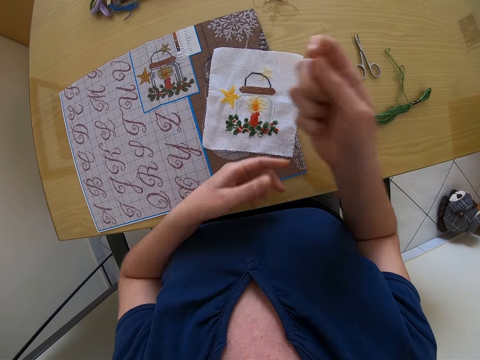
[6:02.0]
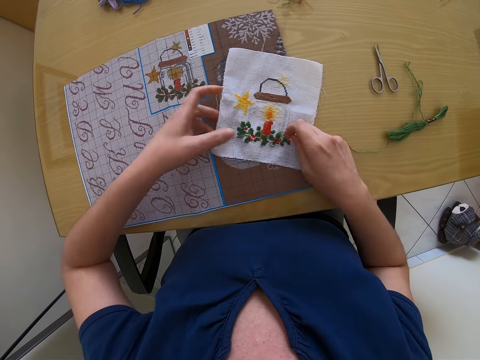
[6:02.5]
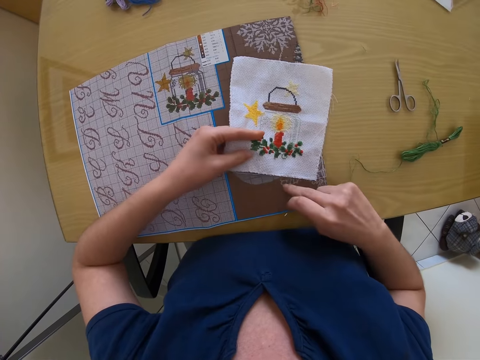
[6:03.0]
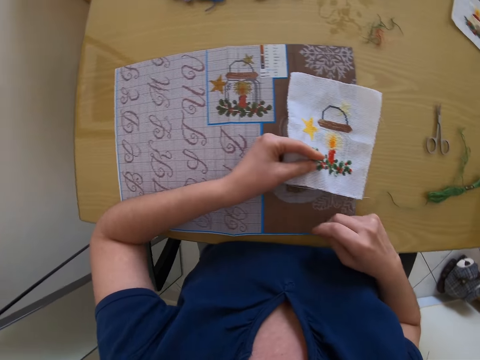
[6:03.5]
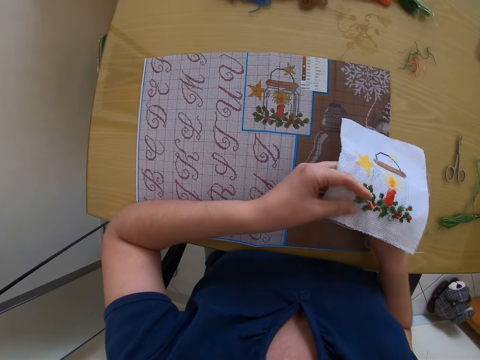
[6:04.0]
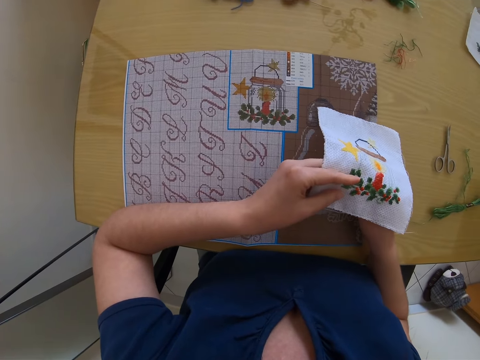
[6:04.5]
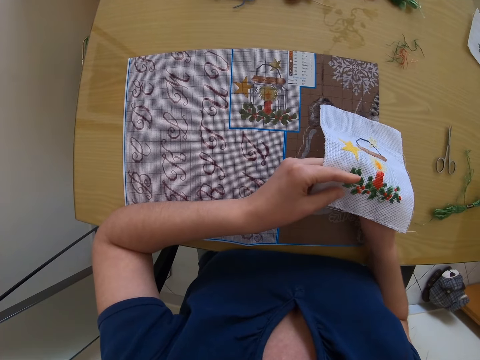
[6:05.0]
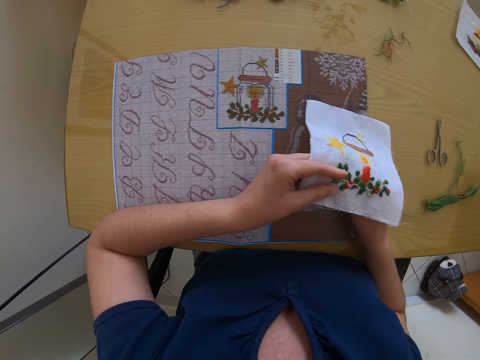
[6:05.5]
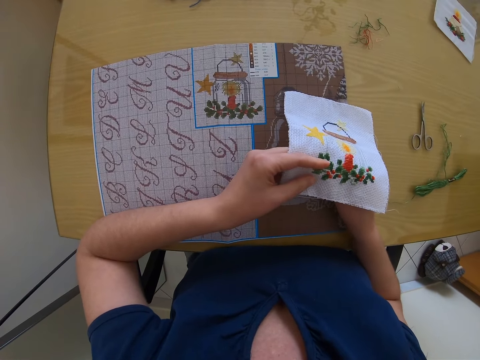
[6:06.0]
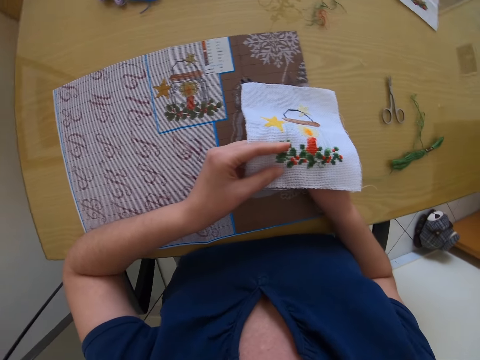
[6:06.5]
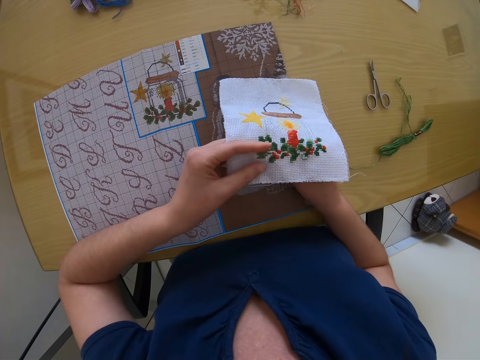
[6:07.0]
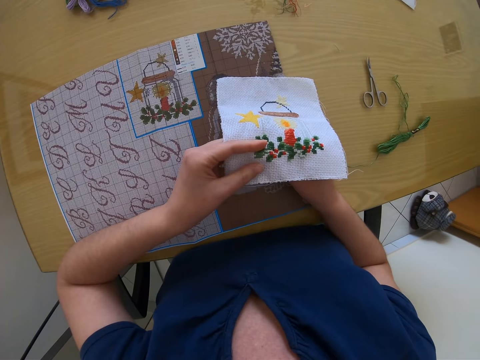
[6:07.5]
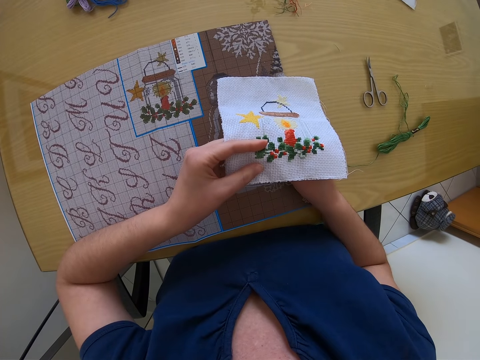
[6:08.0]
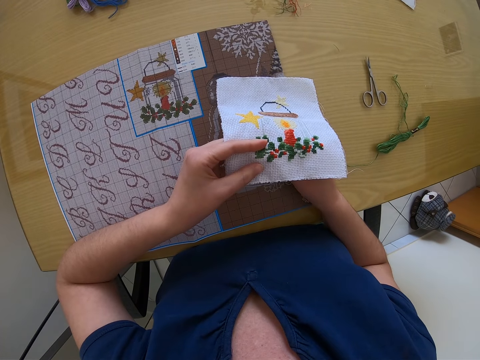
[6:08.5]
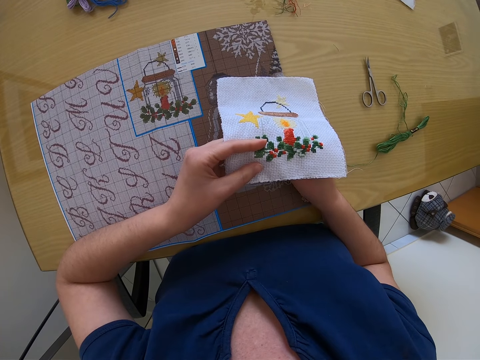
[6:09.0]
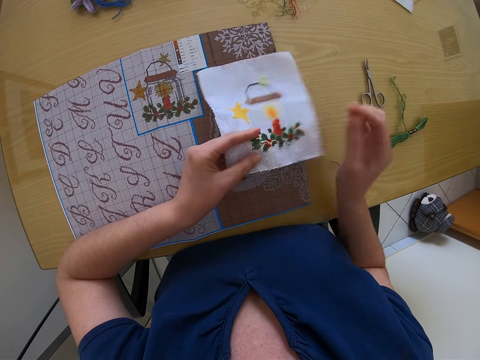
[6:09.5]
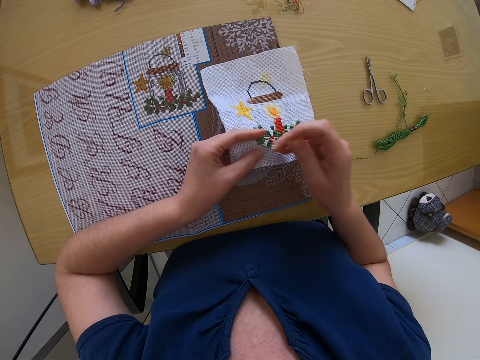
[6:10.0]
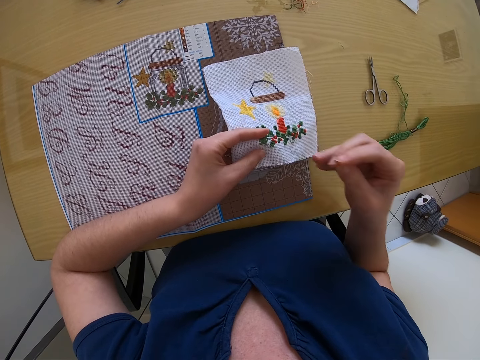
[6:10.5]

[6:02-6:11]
The camera wearer picks the cloth on the table. They stitch a design on the fabric with both hands.

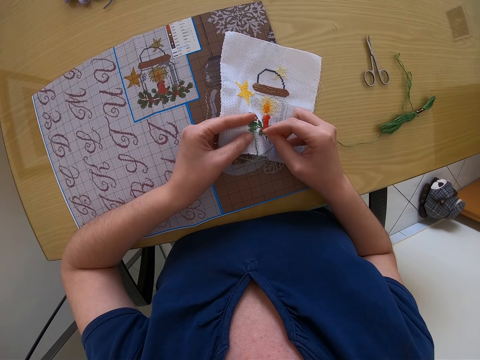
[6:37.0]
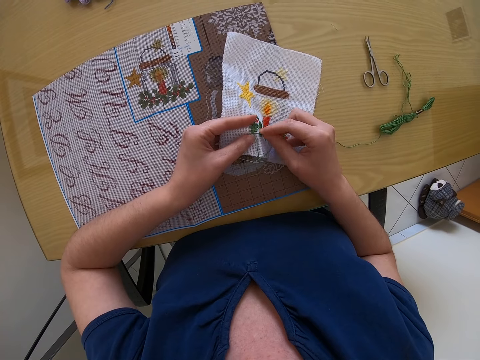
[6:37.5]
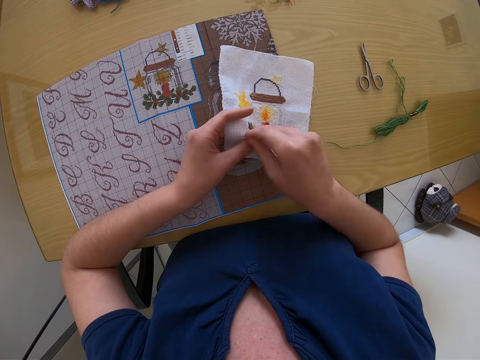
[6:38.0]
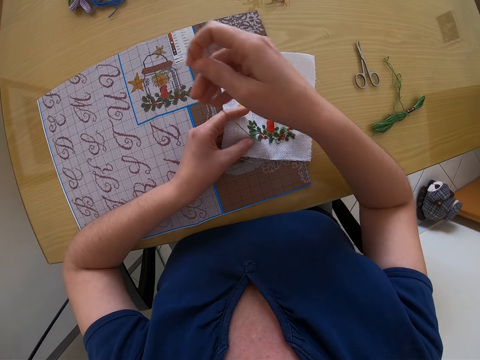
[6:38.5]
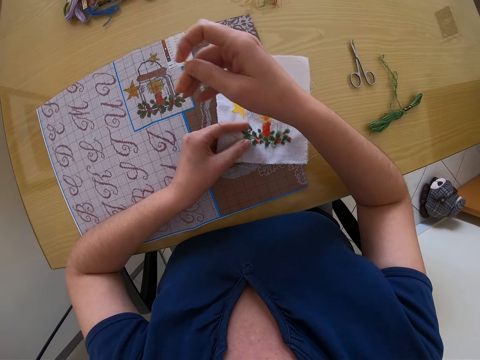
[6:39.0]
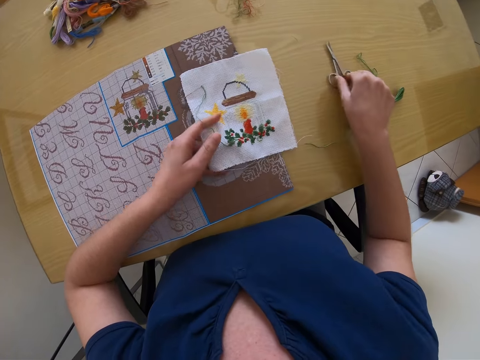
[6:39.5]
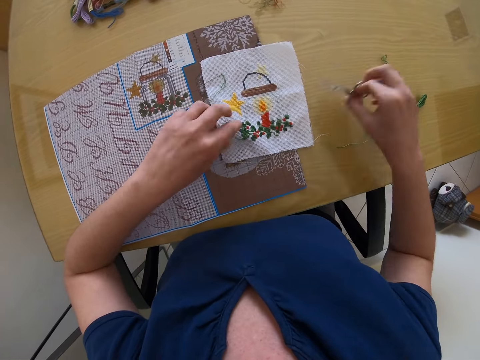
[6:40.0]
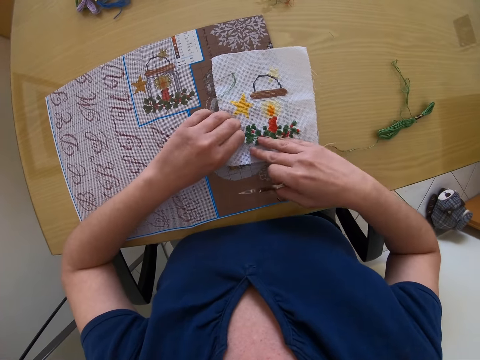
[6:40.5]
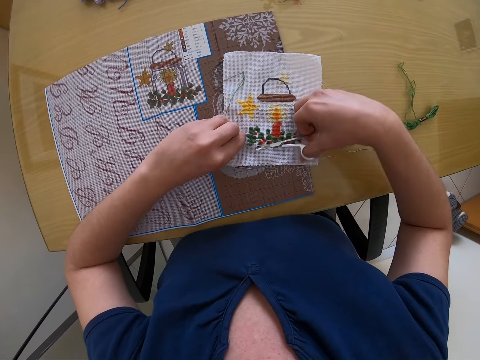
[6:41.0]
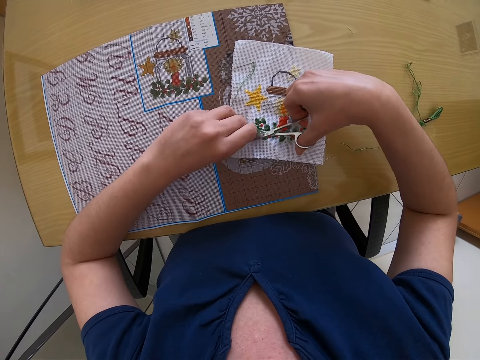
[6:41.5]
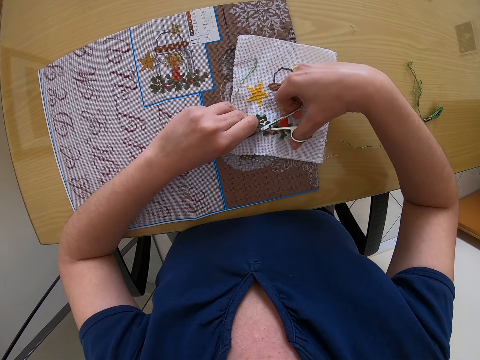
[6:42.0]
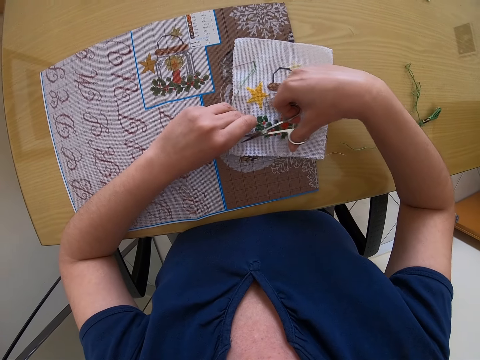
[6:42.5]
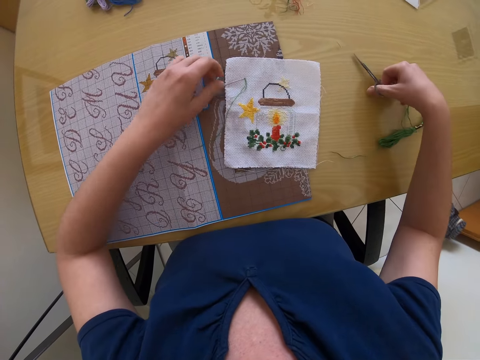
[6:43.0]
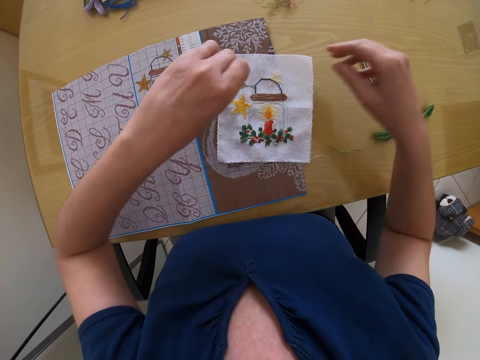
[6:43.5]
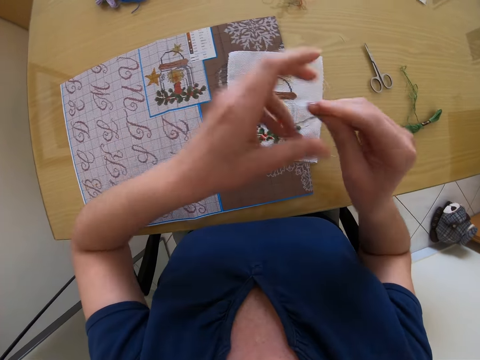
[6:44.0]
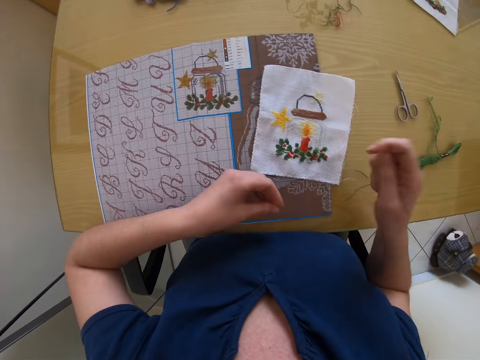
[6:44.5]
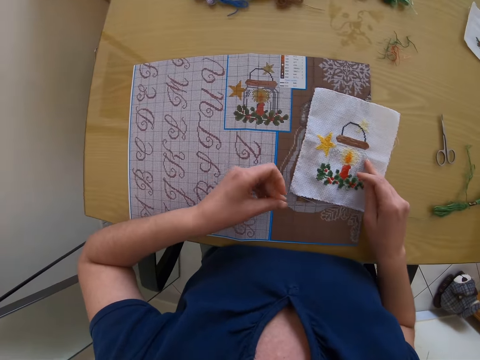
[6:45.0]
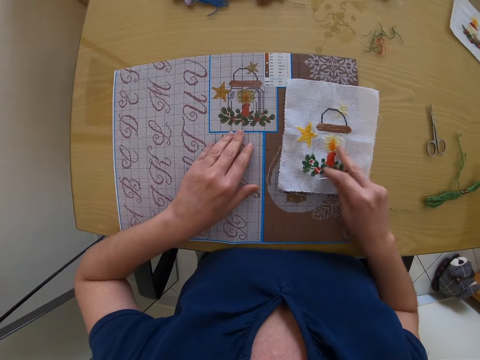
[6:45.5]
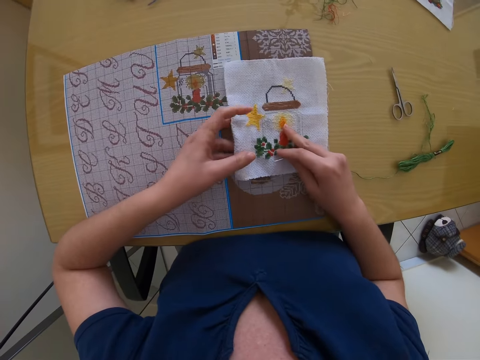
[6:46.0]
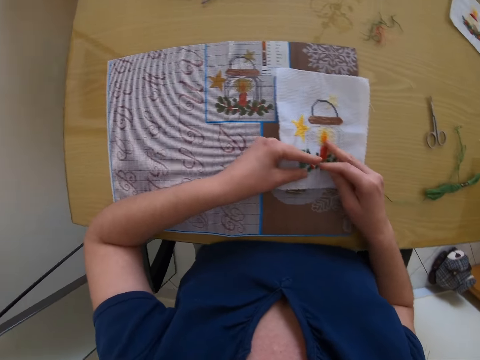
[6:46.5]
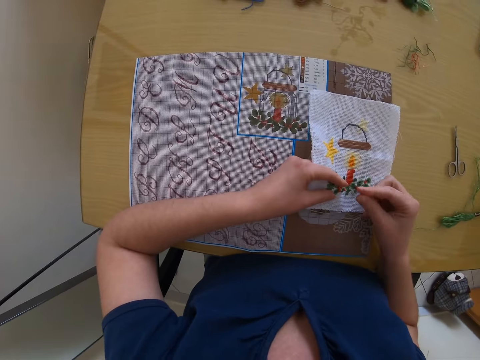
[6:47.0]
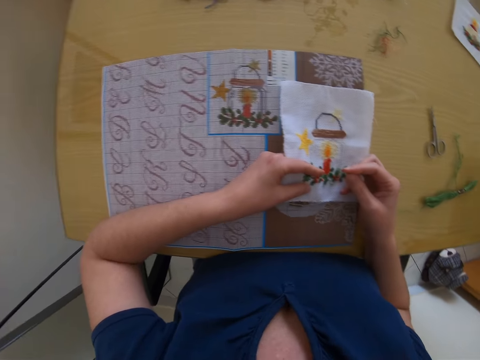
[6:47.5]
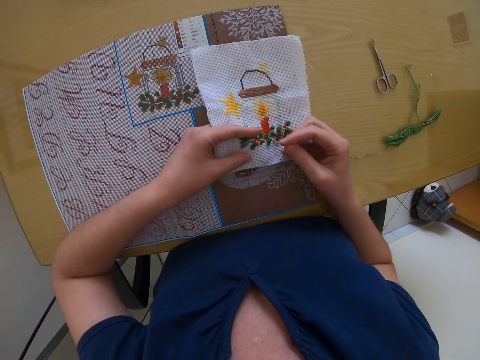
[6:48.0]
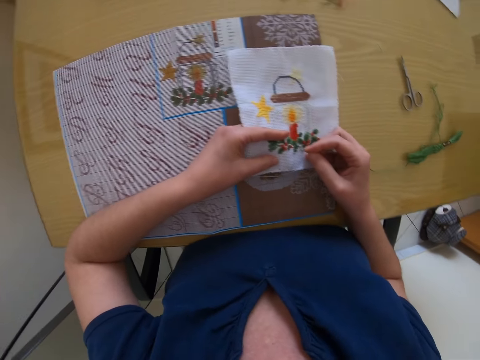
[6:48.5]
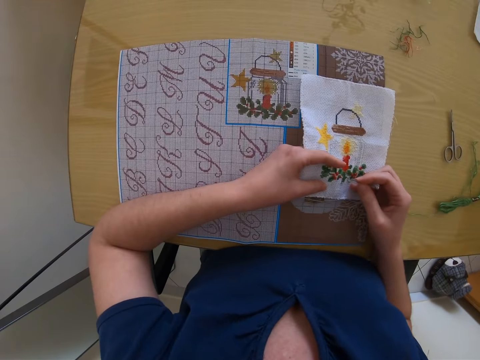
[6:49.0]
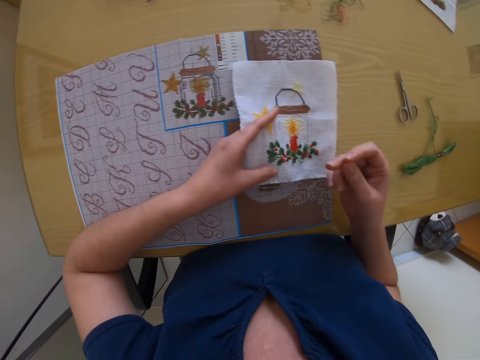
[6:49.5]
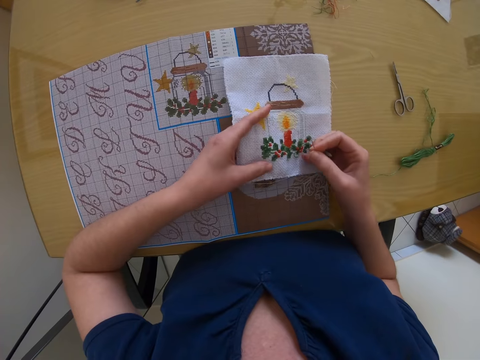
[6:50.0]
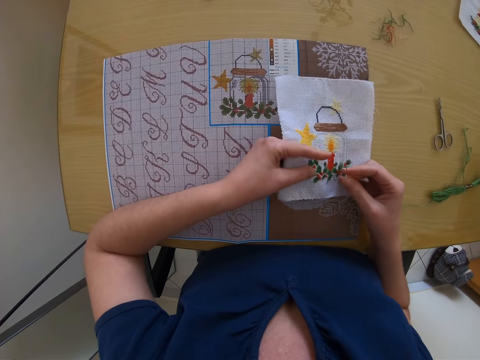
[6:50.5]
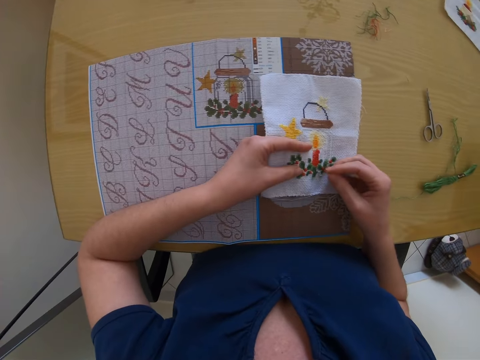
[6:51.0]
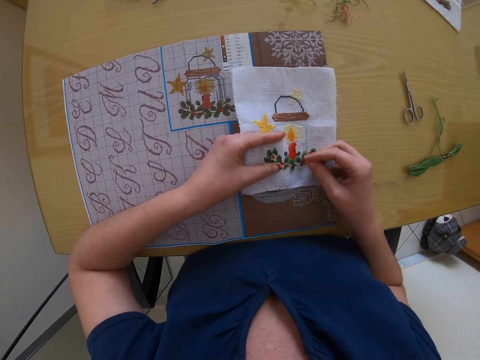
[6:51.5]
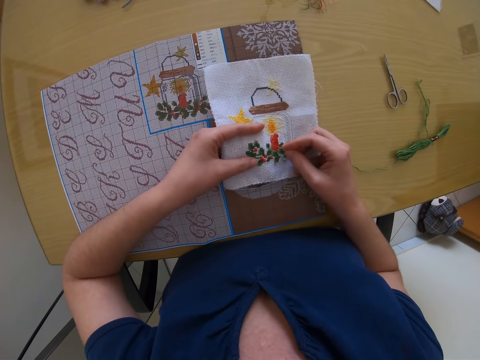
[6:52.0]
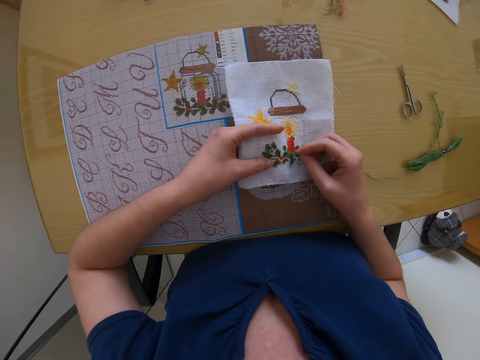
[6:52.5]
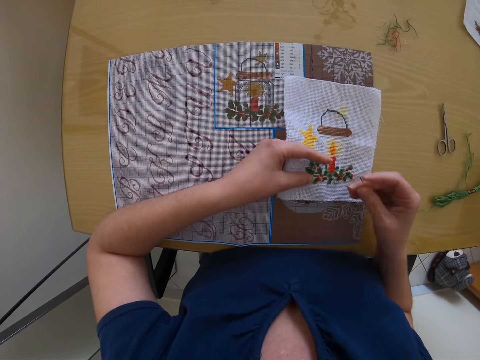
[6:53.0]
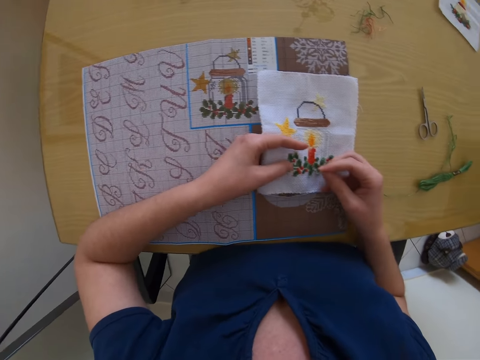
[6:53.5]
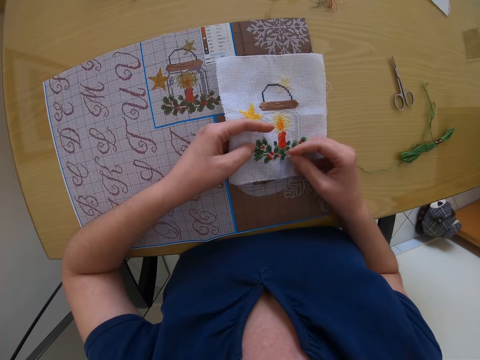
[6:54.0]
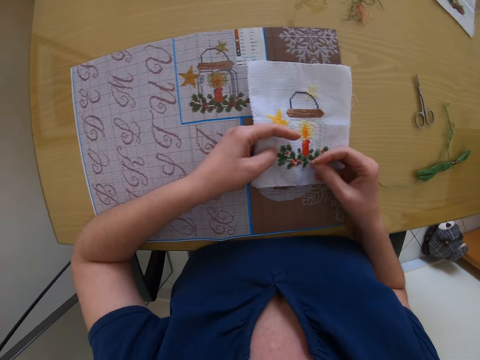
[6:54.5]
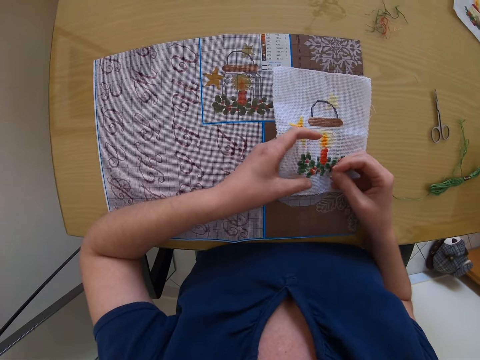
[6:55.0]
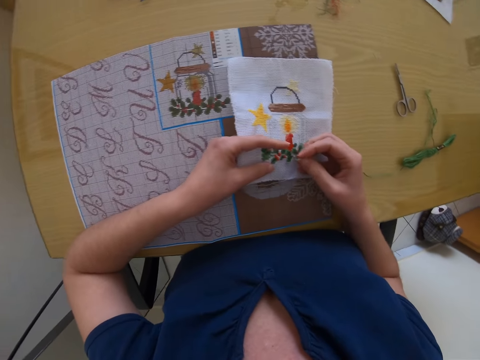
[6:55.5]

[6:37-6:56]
The camera wearer places the fabric in her left hand on the table. She drops the needle on the fabric with her right hand. She picks the scissors on the table with her right hand. She cuts the thread from the fabric with her right hand. She drops the scissors on the table with her right hand. She picks the needle on the fabric with her left hand. She passes the needle from her left hand to her right hand. She moves the cloth. She holds the cloth. She stitches a design on the fabric with both hands.
